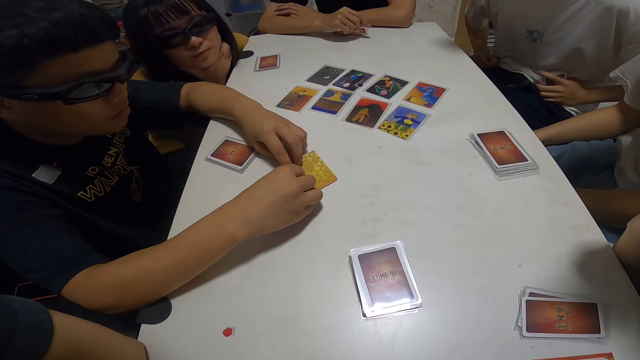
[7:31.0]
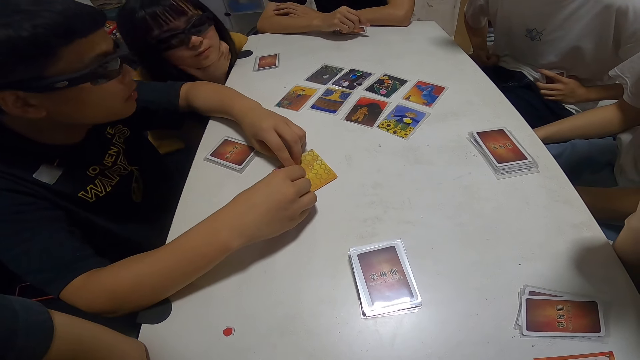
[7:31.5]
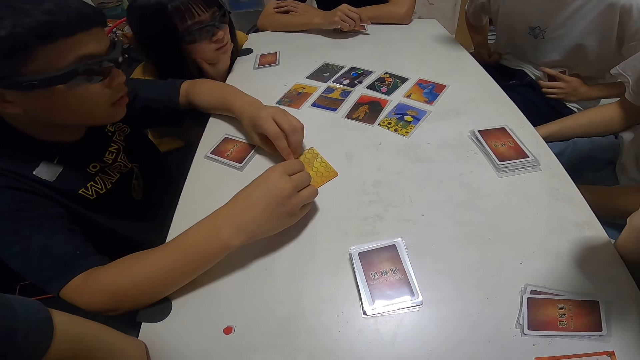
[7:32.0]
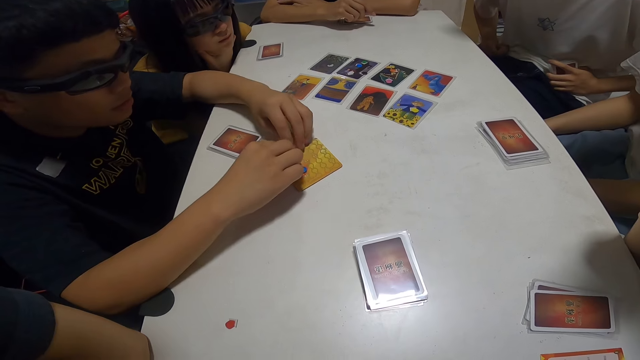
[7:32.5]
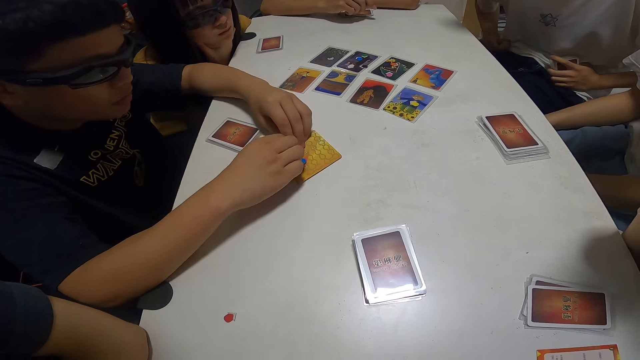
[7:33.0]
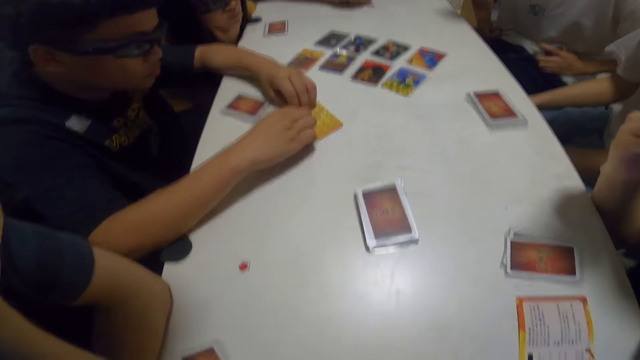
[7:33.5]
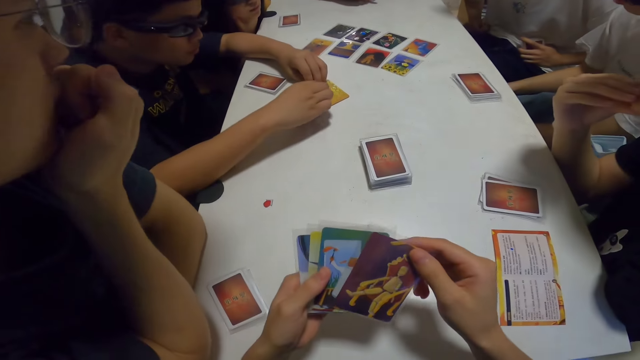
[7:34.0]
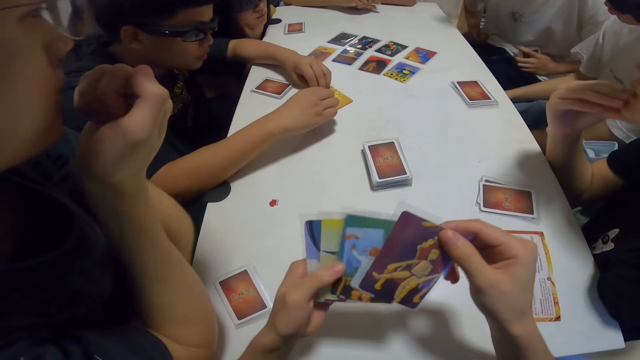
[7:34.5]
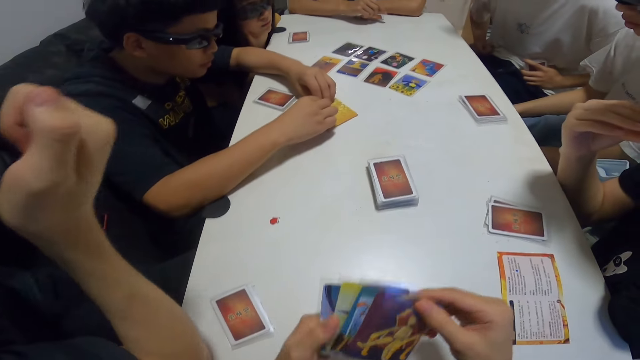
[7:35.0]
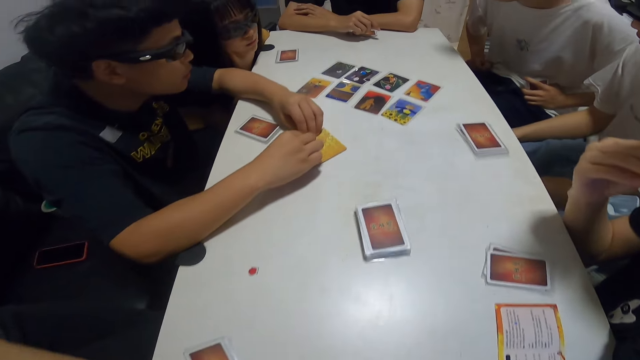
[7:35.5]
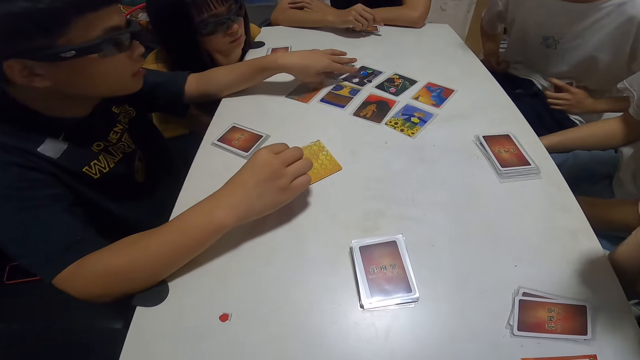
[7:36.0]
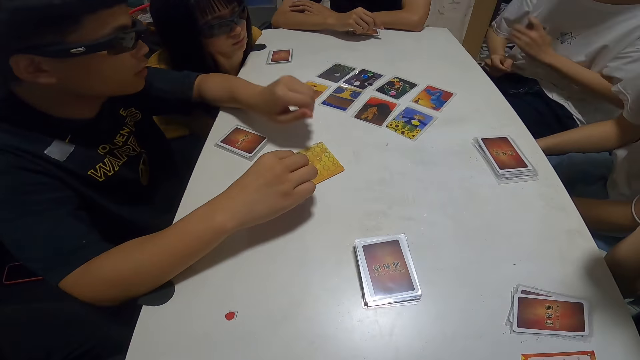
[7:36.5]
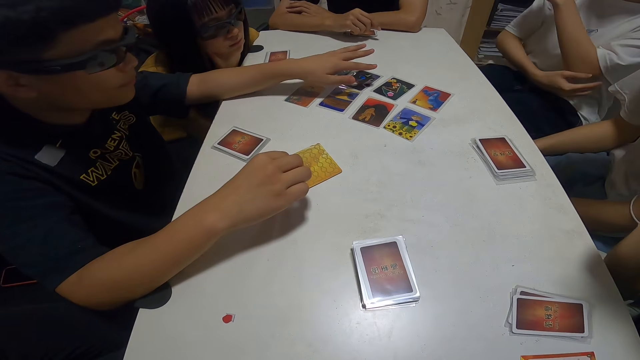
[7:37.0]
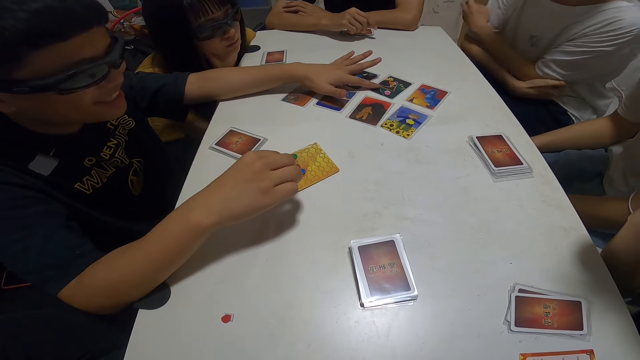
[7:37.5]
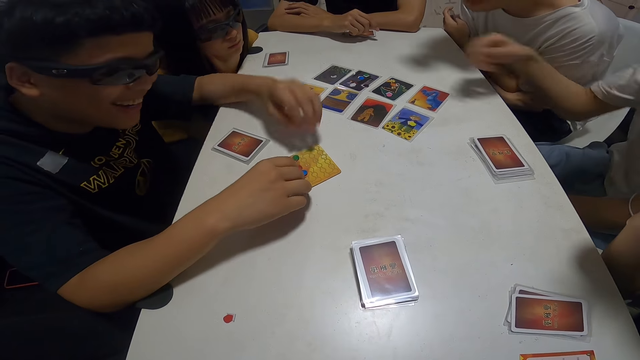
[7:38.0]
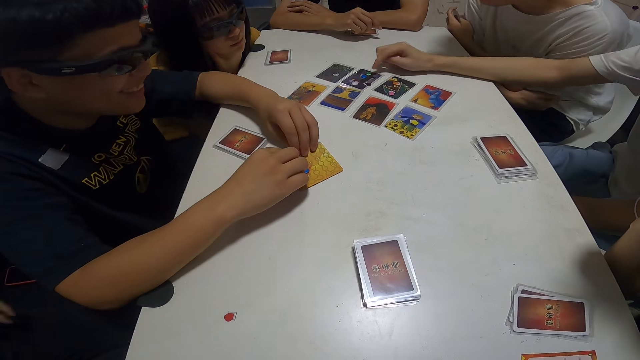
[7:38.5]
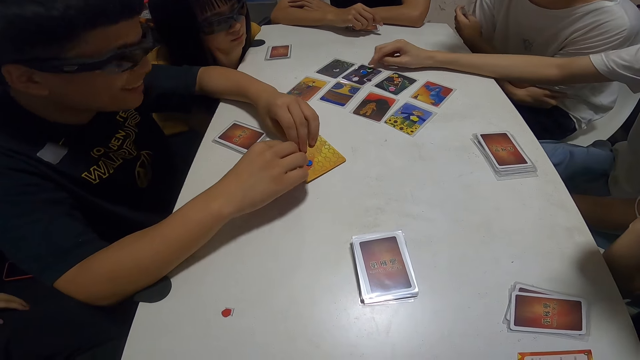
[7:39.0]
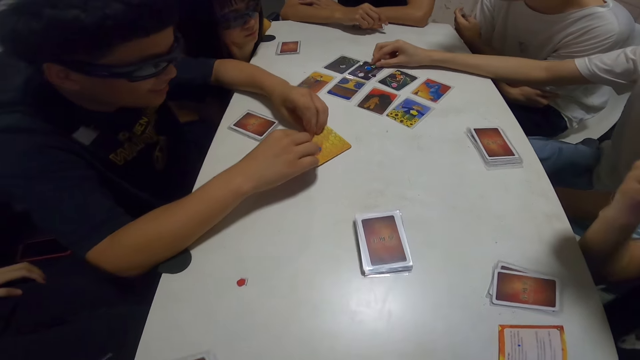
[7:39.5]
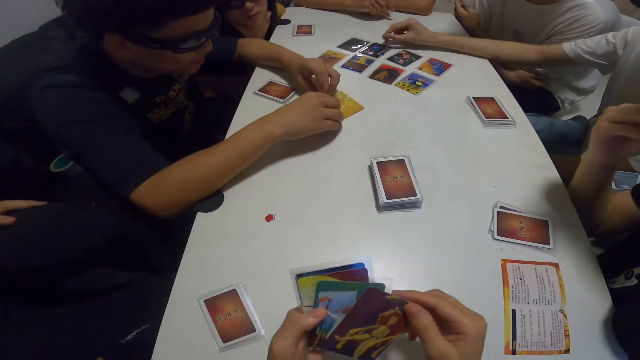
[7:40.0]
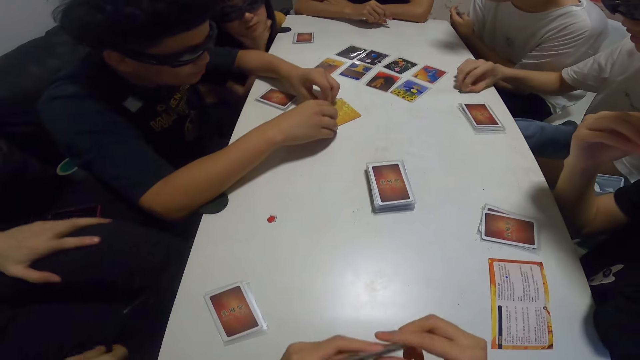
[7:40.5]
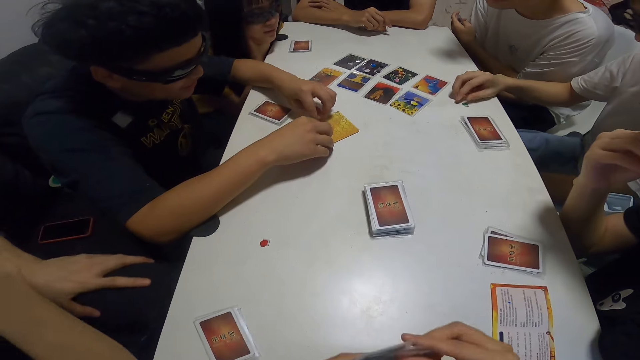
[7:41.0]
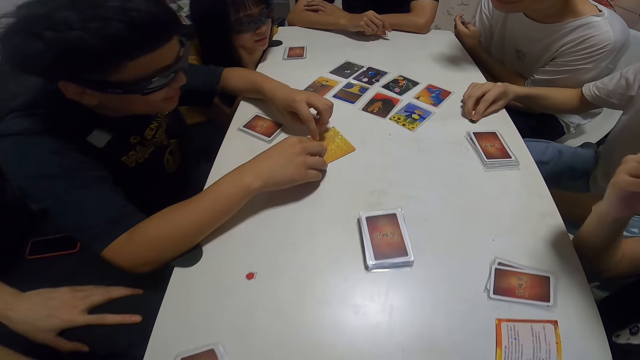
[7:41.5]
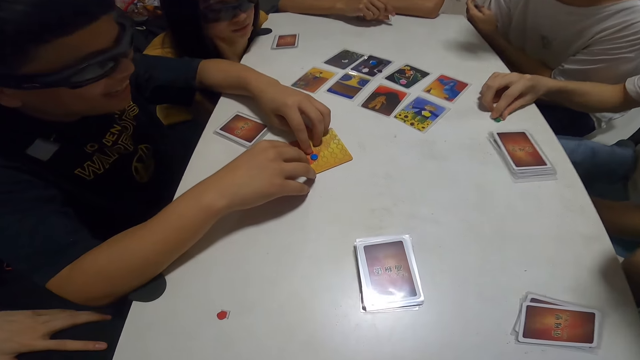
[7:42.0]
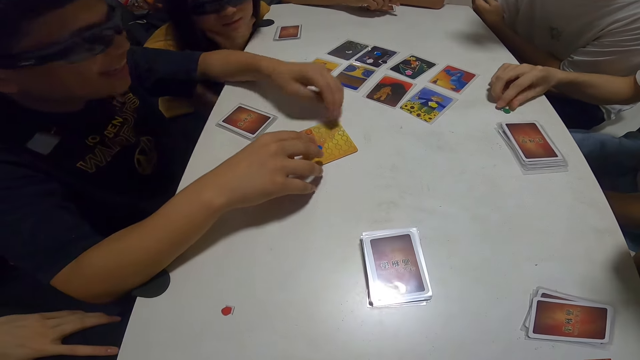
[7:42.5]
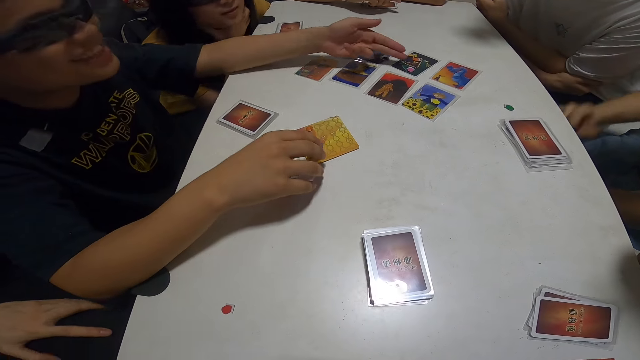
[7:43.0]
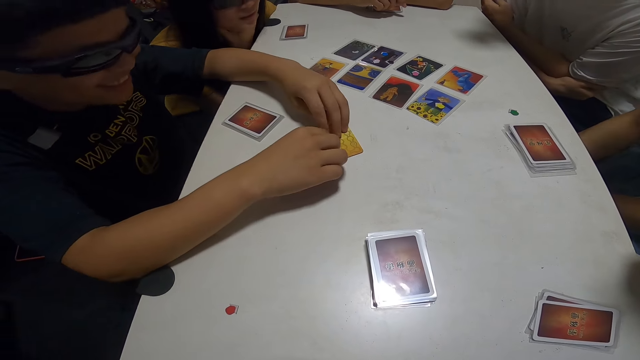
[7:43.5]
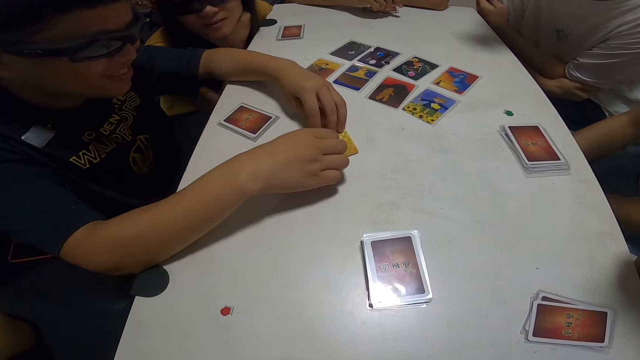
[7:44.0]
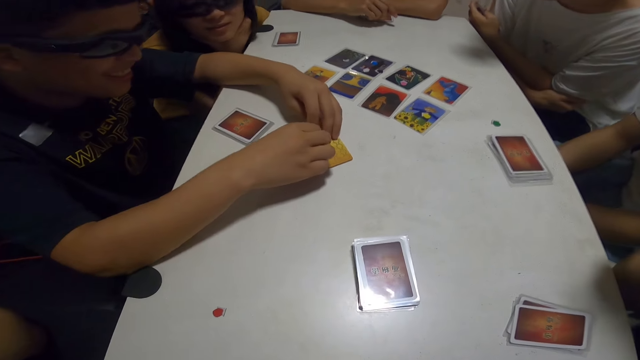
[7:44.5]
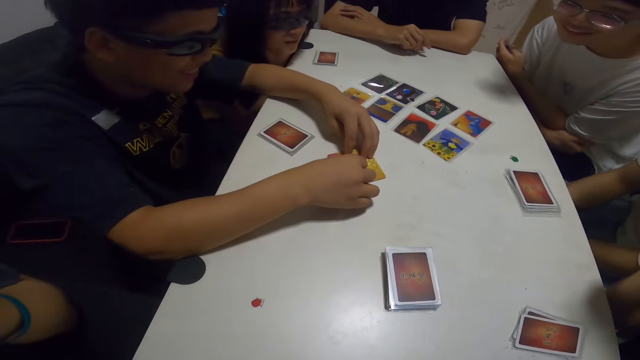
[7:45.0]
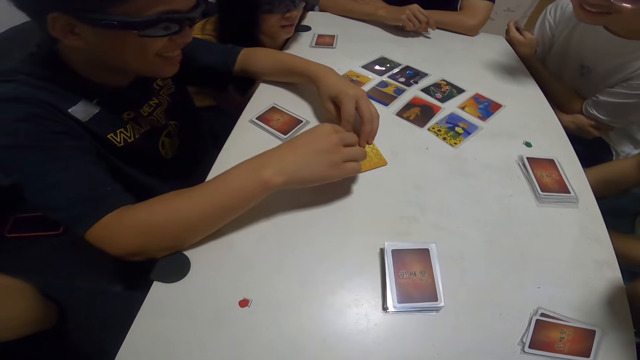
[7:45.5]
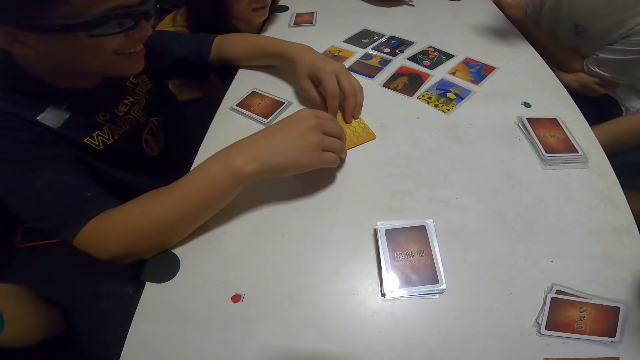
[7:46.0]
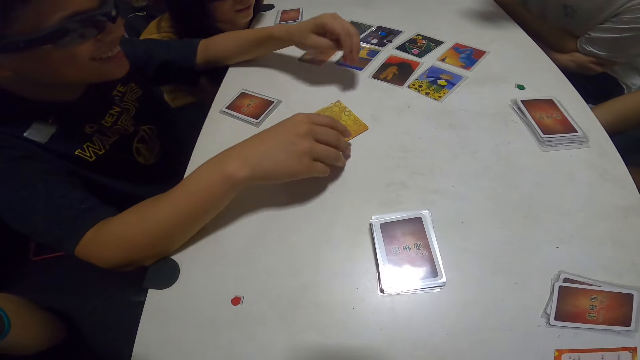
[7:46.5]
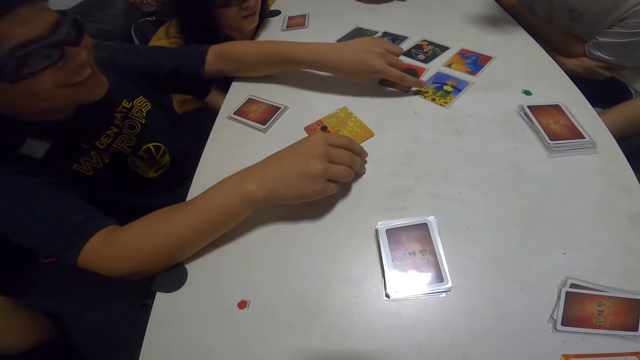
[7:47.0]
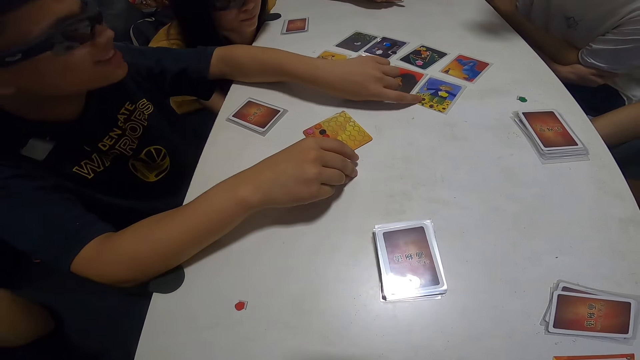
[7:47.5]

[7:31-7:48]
A person moves her head. Another person touches the assorted card. The camera wearer shuffles the cards in her hands. She touches her cards. A third person removes his hand from the table. The second person touches the card. A fourth person leans back. The second person touches the card. A fifth person touches the card. The second person touches the assorted card. The third person moves his leg. The fifth person touches the assorted sticker card. The second person points at the card on the table. The fifth person touches the assorted sticker card. The second person touches the card with his index finger.

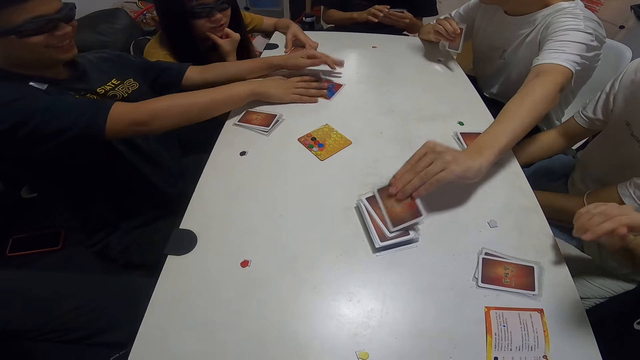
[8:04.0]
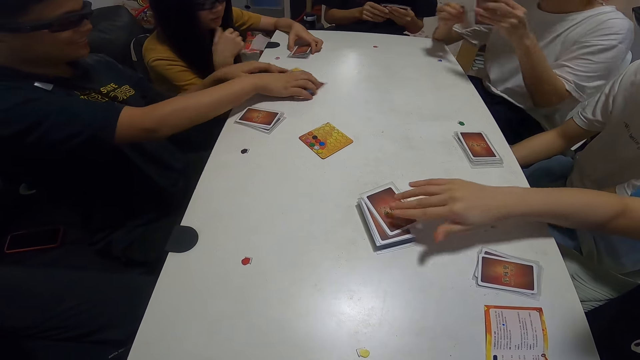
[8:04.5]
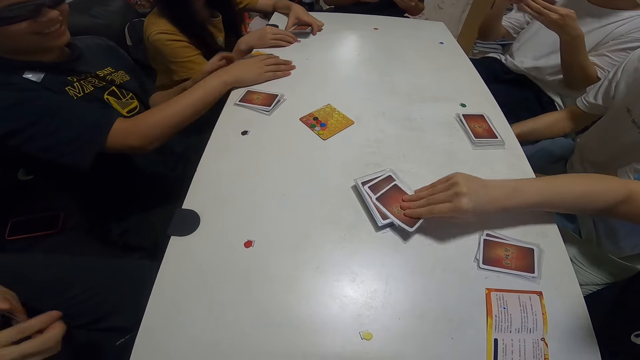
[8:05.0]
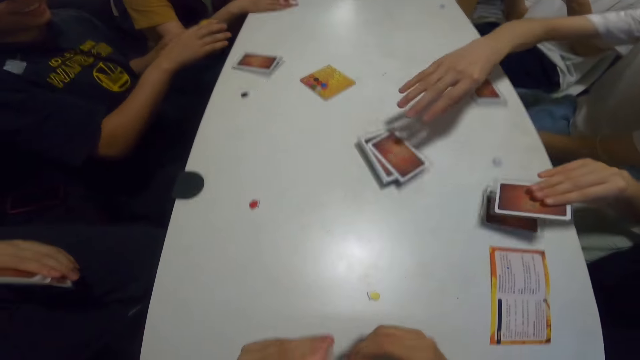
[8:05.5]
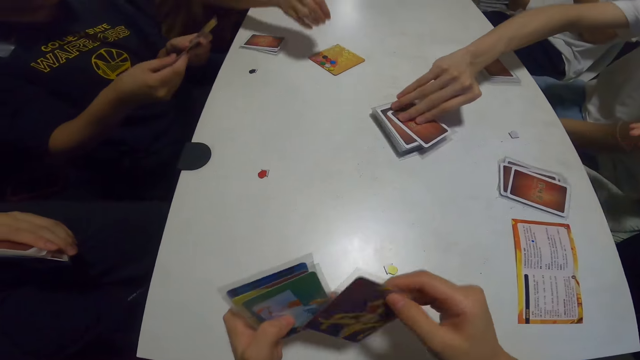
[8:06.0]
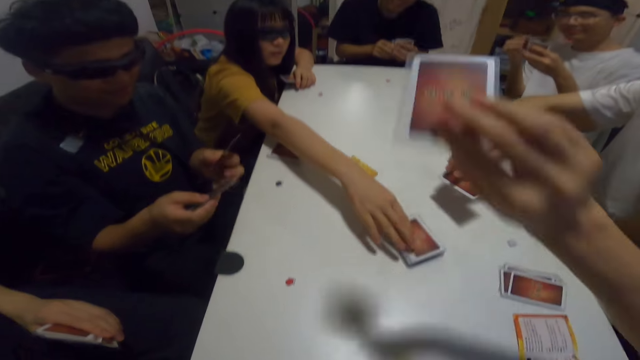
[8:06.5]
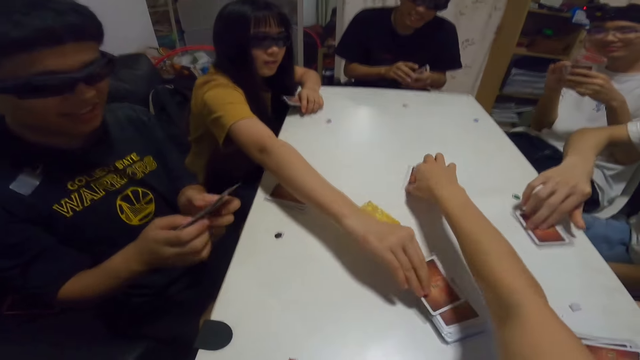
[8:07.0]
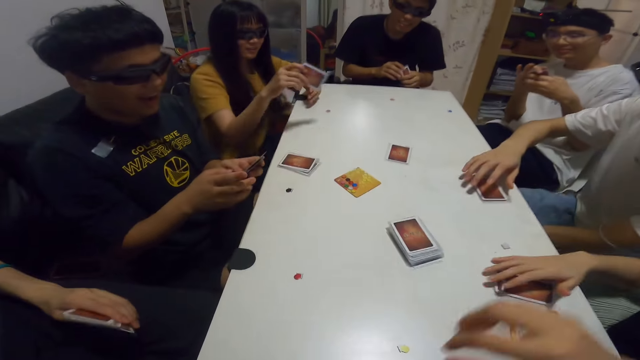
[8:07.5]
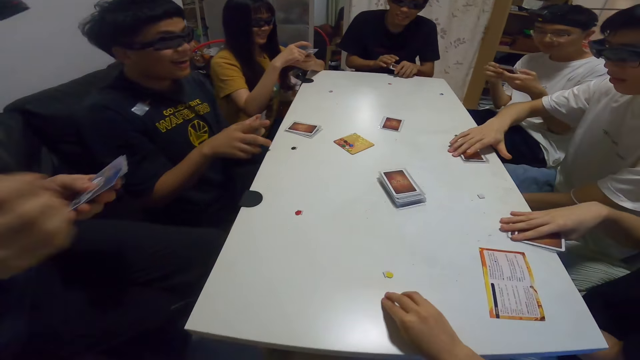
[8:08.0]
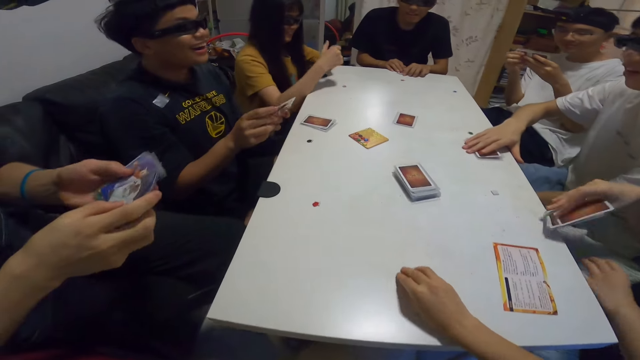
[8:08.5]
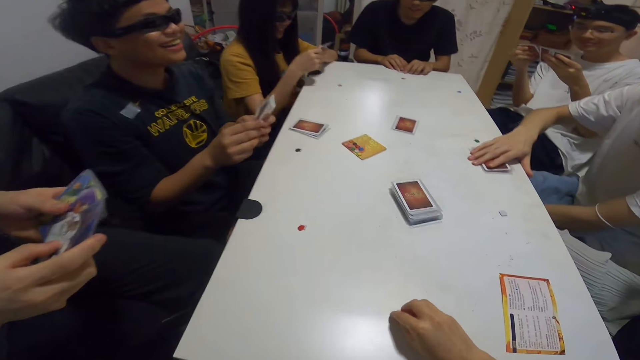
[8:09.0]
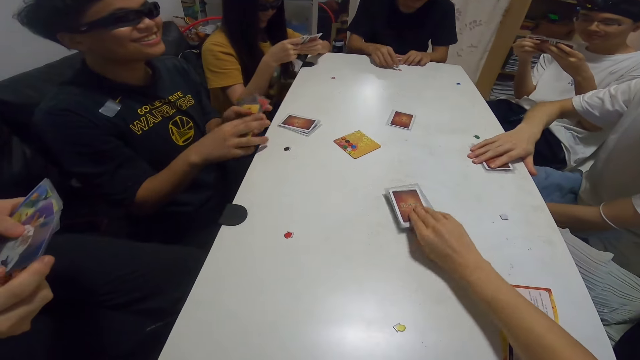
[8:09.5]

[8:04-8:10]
A person picks a card on the table. Another person picks a card on the table. The camera wearer drops a card on the table. A third person picks a card on the table. The camera wearer picks up a chip from the table. The first person picks cards on the table. The camera wearer picks a card from the table.
